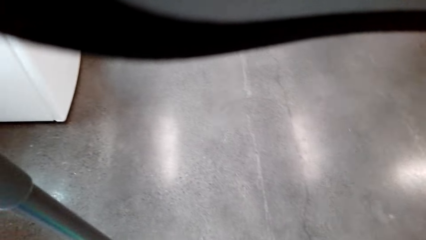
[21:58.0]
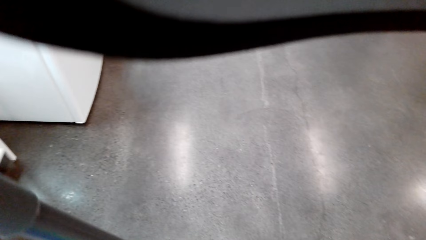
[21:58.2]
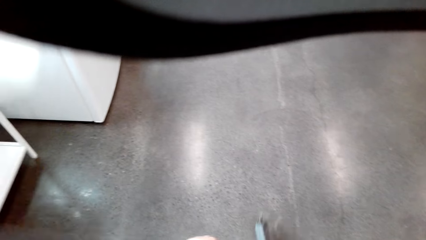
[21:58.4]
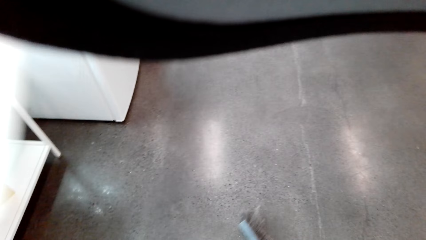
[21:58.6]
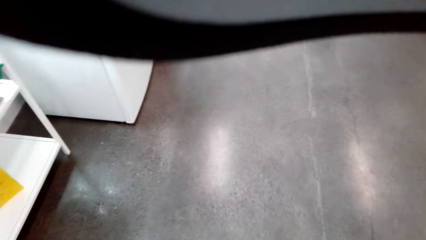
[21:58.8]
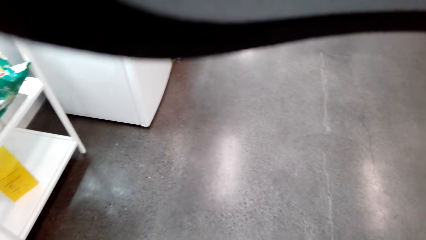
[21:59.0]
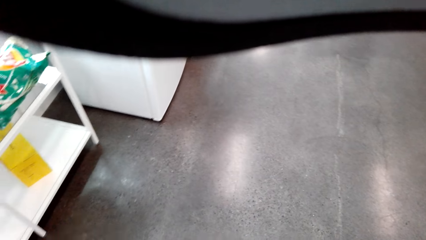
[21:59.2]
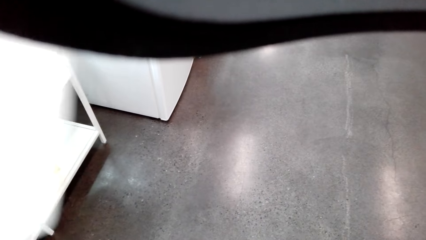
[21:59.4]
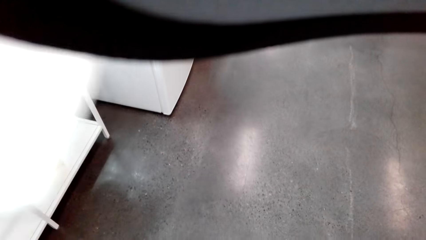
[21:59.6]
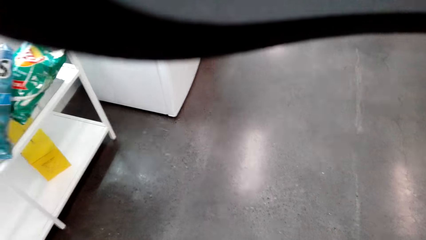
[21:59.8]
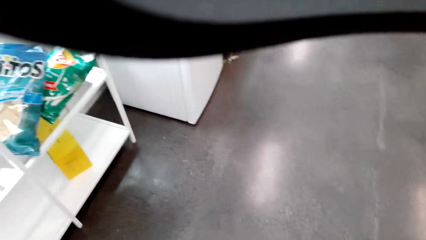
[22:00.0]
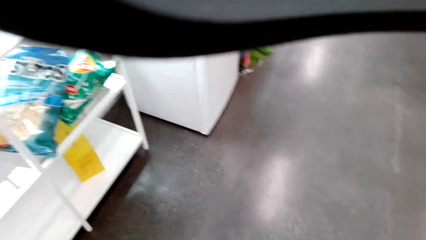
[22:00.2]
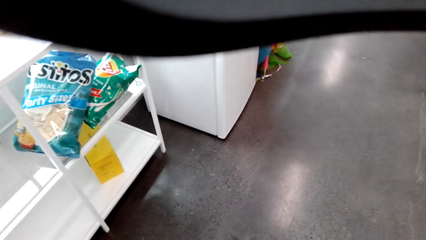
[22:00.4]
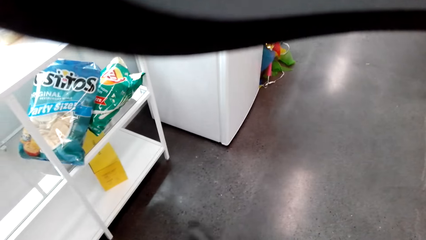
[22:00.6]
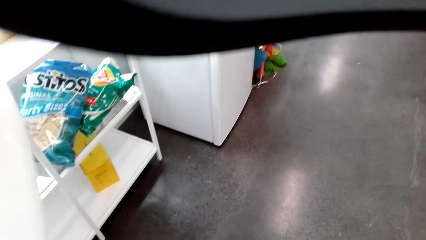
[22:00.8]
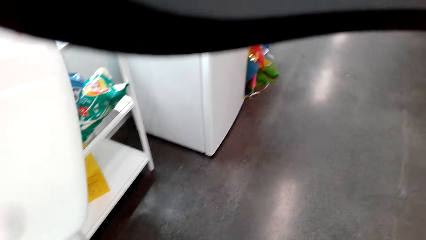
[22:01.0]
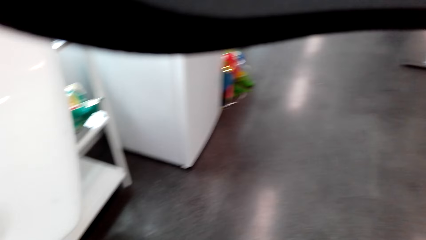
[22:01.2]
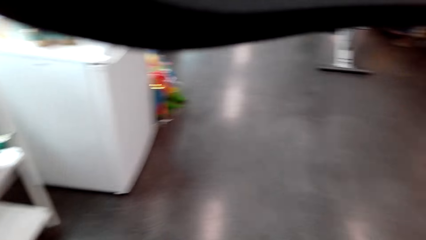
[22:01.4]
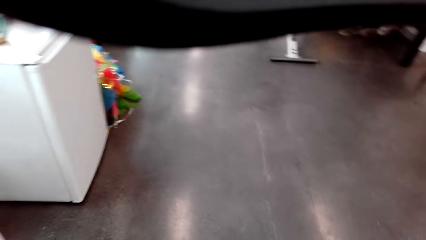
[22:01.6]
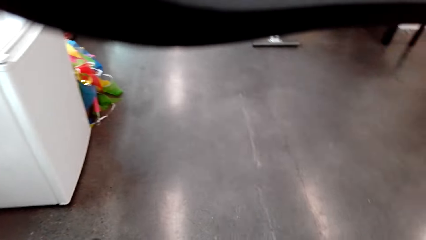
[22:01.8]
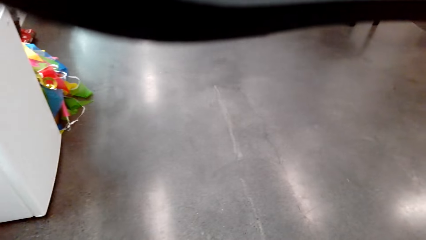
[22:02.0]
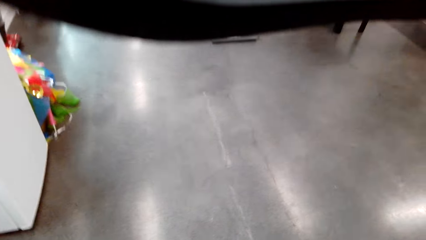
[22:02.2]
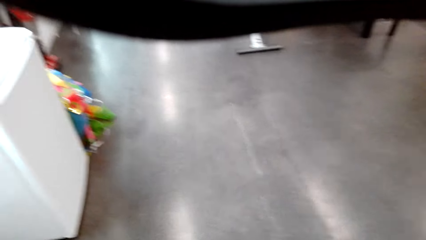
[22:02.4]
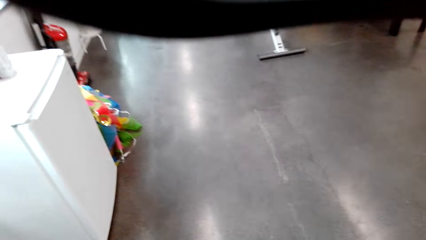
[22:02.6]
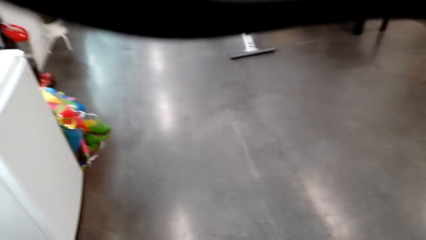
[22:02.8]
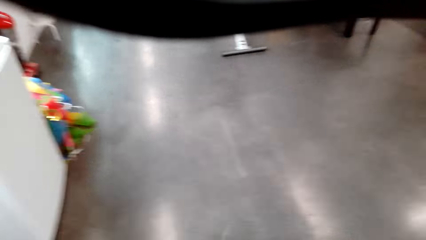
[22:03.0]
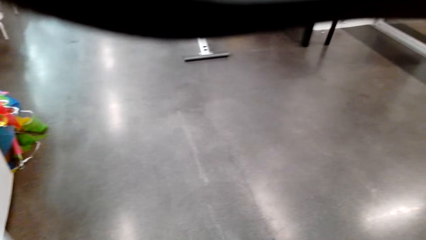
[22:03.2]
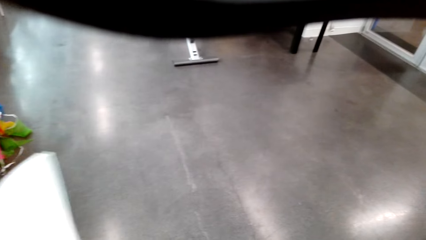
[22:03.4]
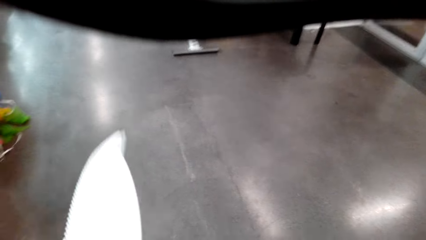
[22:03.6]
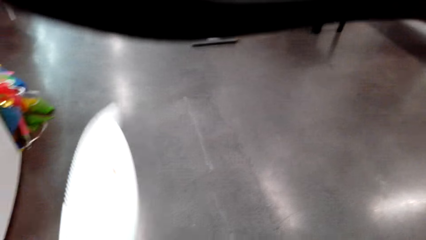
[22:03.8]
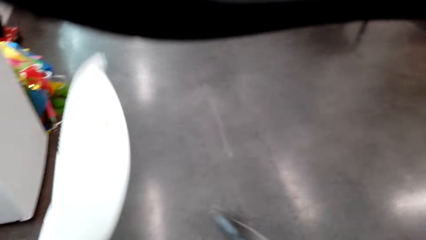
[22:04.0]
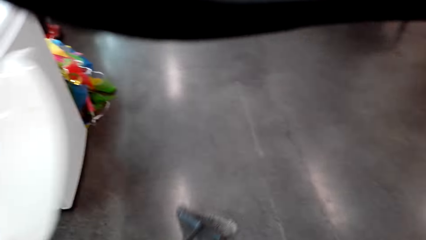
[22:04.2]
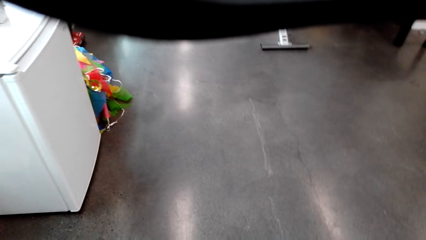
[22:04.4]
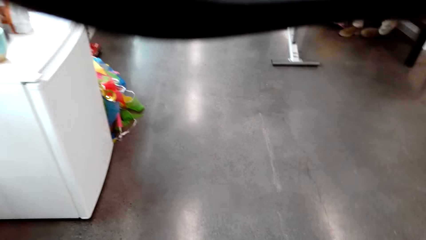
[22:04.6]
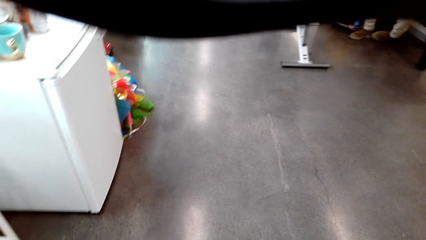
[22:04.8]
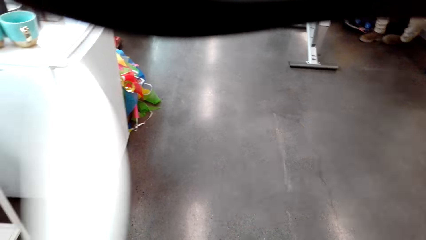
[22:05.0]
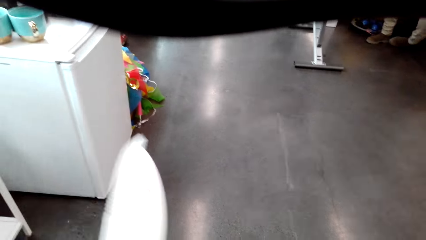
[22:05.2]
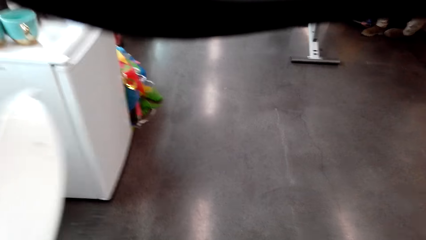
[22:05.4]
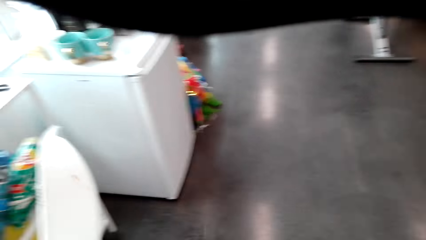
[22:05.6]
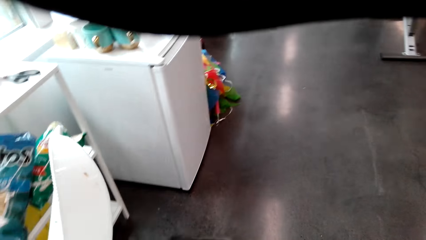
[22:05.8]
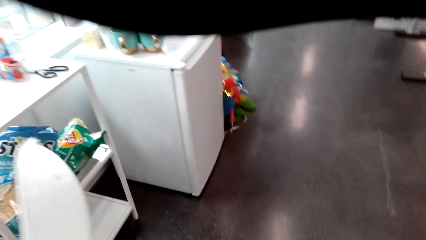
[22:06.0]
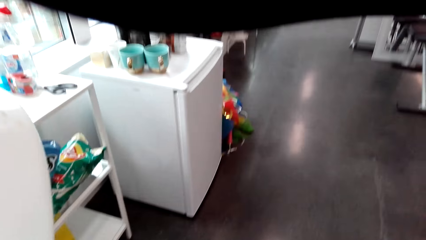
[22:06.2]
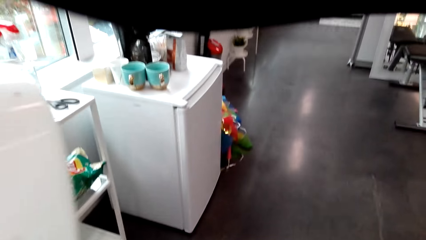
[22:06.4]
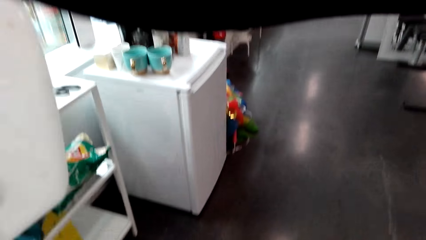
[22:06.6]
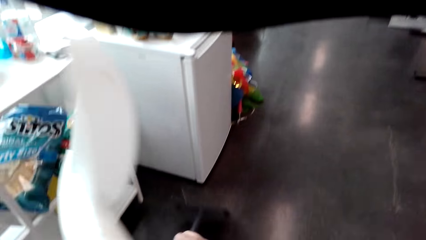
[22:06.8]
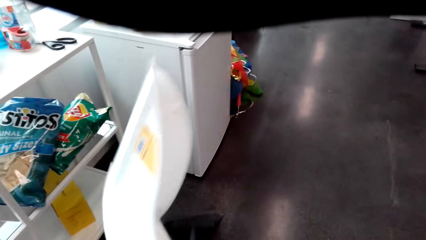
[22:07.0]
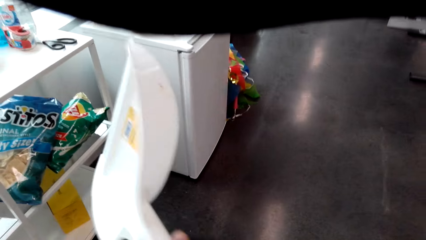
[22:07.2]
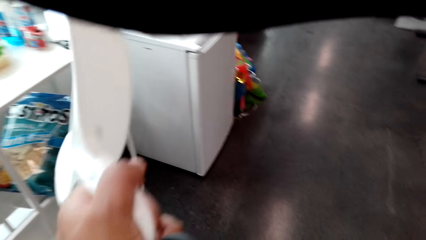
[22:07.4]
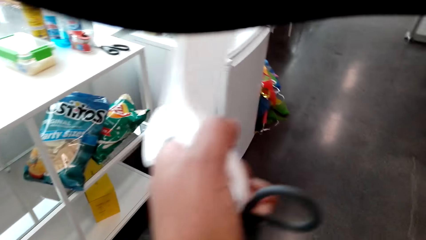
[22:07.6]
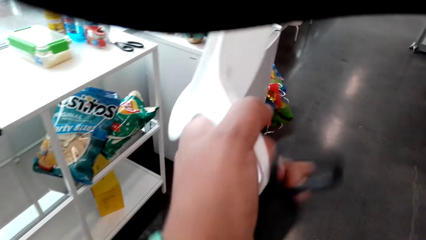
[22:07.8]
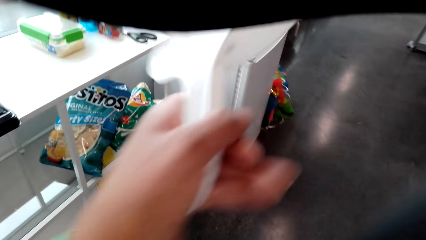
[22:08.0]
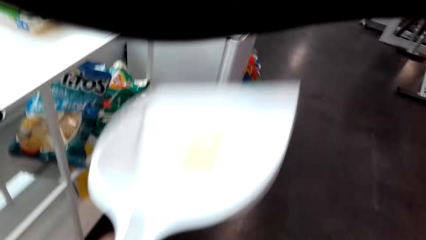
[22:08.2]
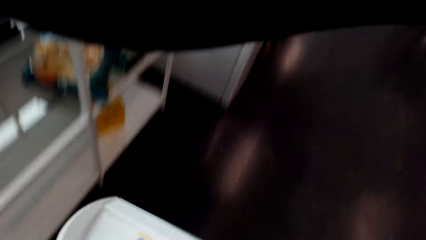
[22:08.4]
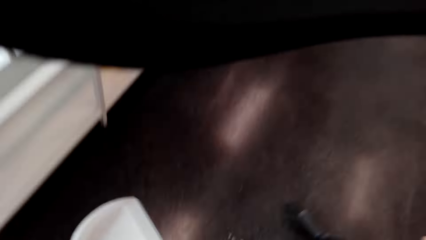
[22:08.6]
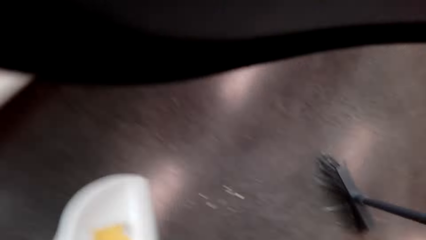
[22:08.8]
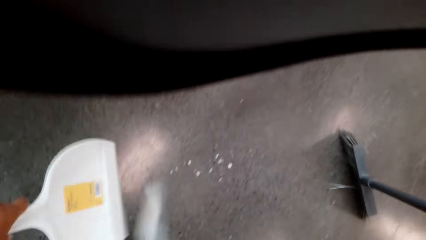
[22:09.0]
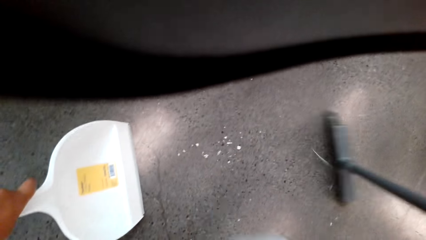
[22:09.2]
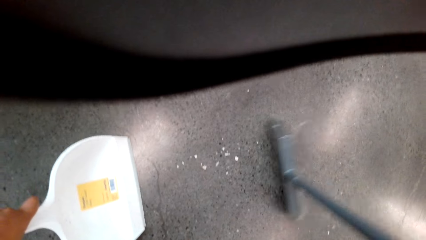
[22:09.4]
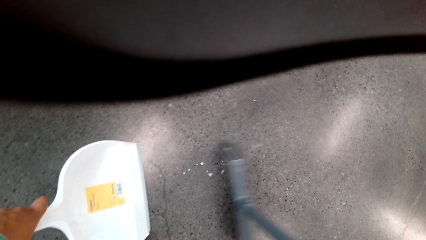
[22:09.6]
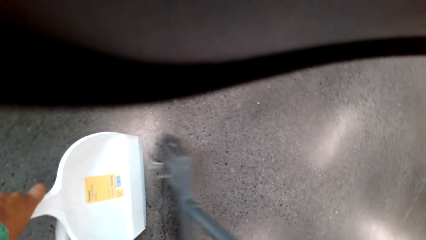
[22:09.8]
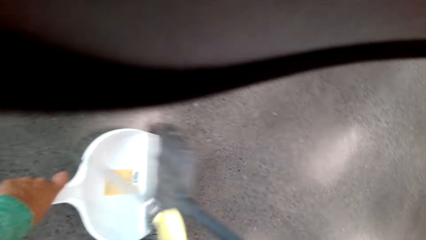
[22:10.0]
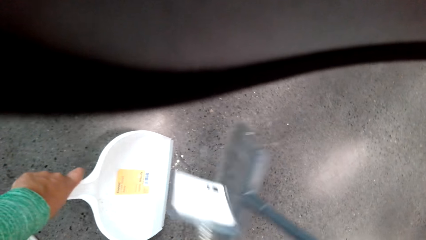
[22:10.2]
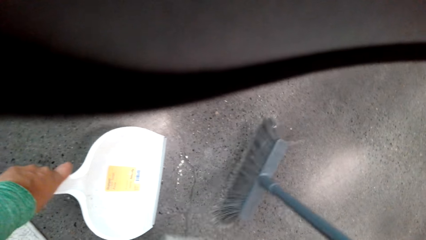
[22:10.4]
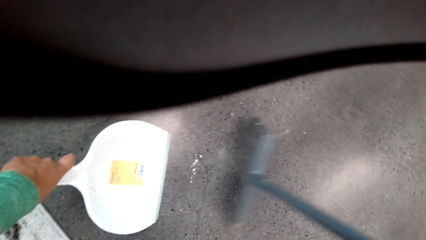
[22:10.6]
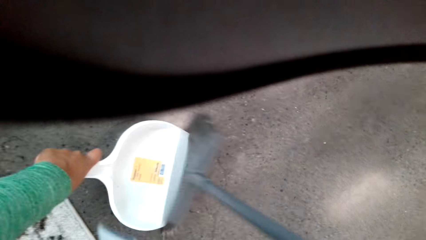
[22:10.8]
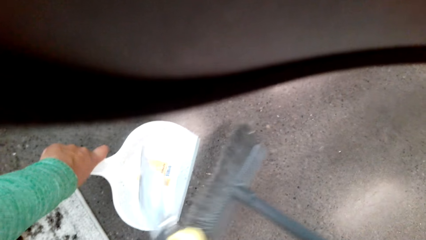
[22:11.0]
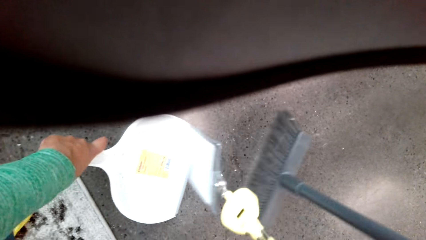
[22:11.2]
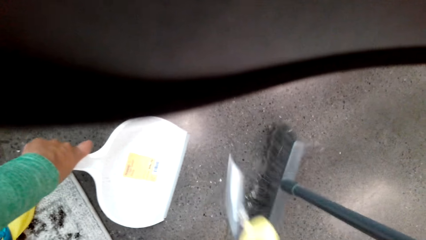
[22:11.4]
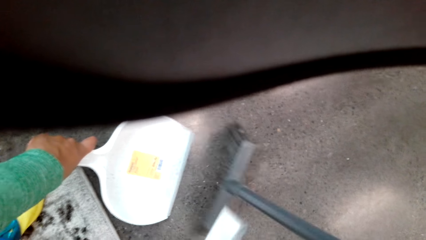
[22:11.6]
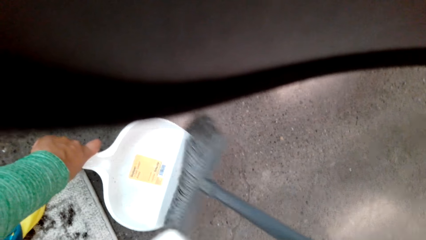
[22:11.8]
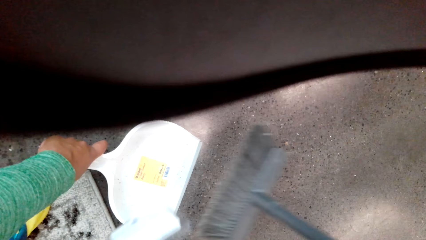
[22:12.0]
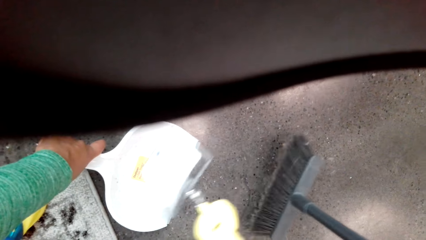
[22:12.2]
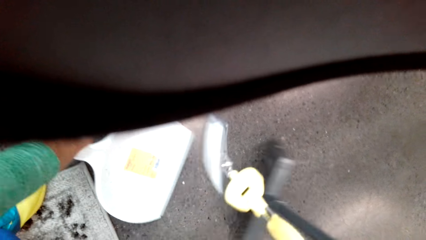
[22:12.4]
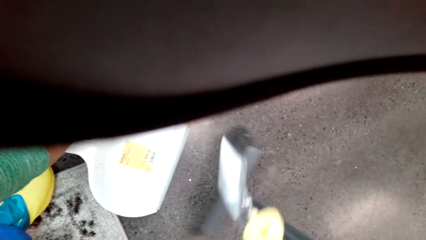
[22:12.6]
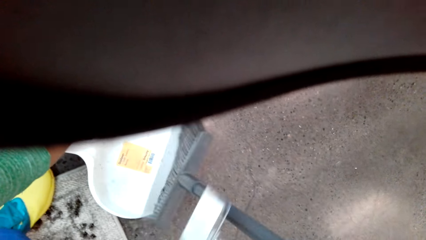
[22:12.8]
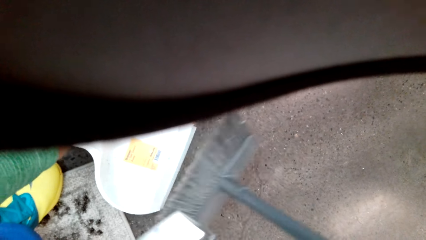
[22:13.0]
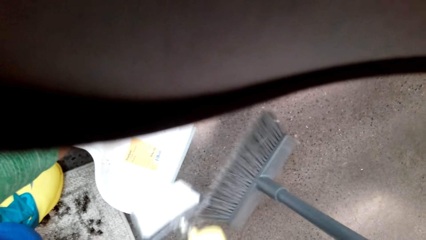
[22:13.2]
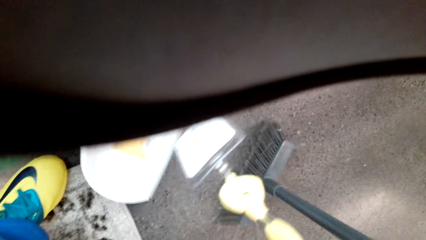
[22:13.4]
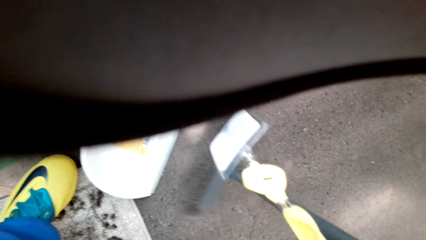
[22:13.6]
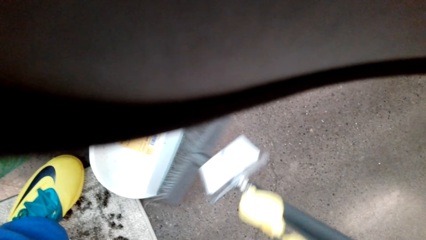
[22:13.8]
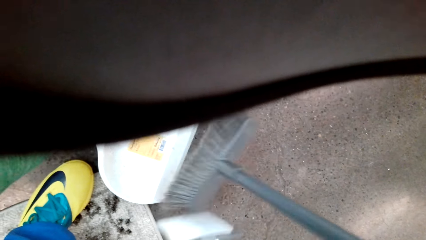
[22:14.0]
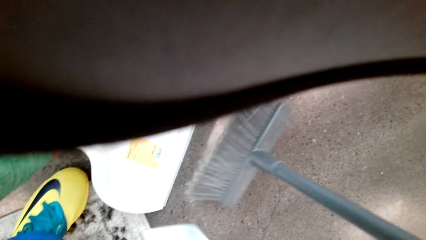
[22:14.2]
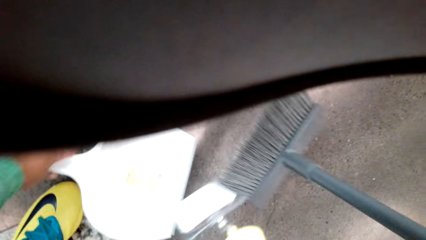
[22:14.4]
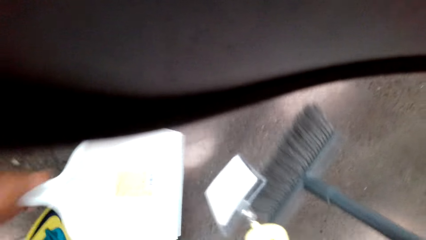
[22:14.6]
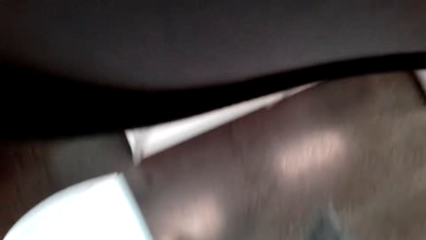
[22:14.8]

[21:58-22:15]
The camera wearer collects dirt with the dustpan.
